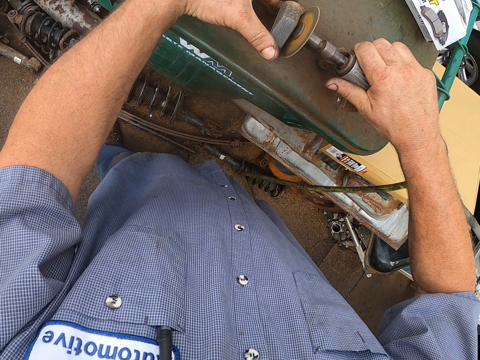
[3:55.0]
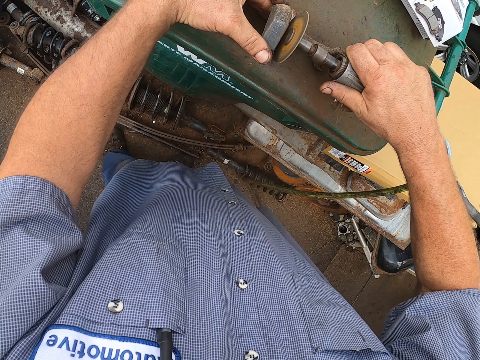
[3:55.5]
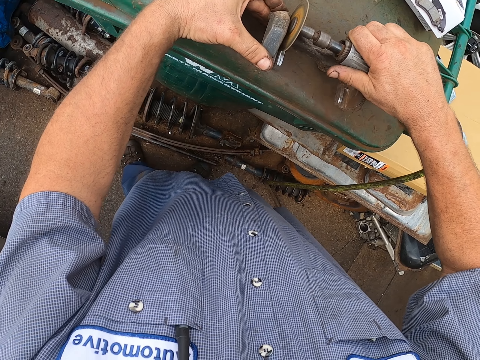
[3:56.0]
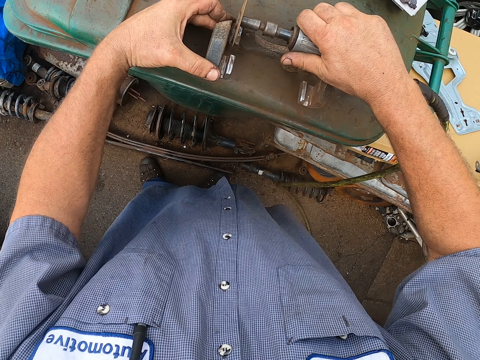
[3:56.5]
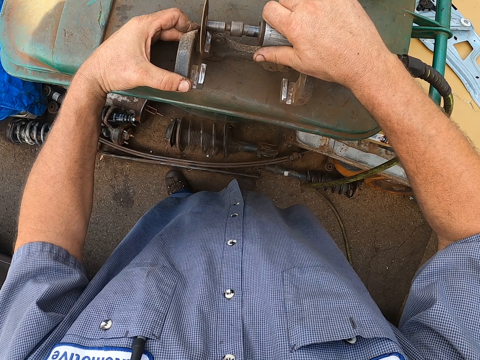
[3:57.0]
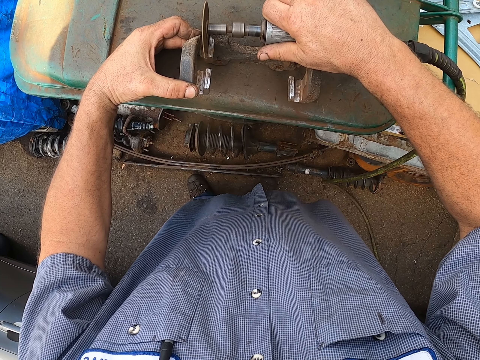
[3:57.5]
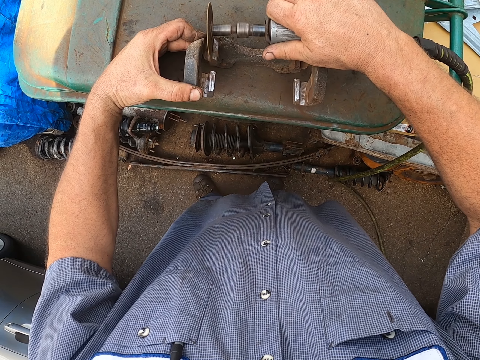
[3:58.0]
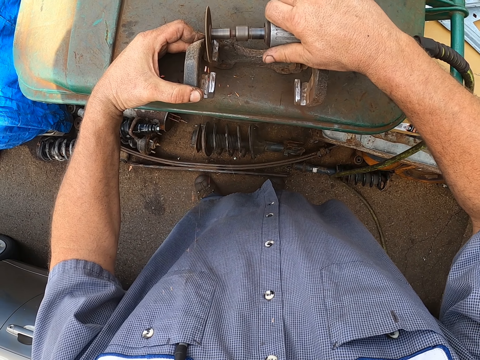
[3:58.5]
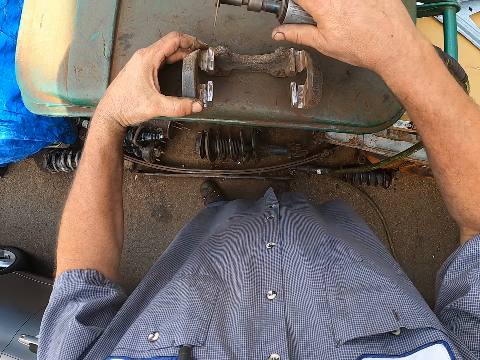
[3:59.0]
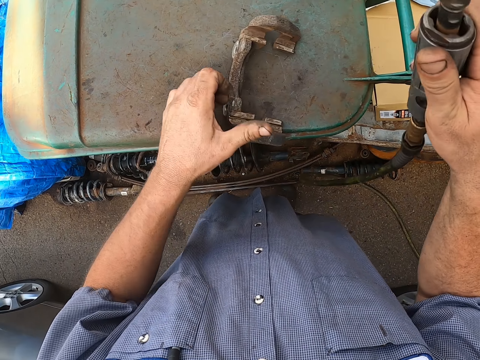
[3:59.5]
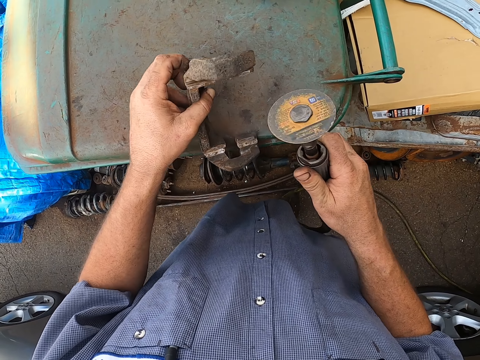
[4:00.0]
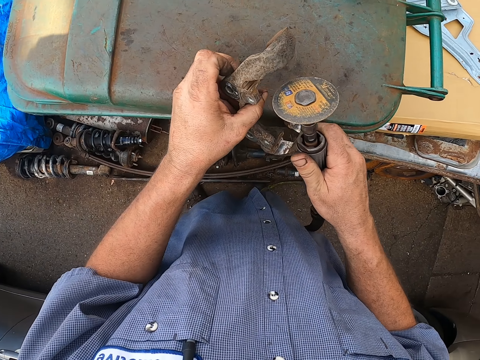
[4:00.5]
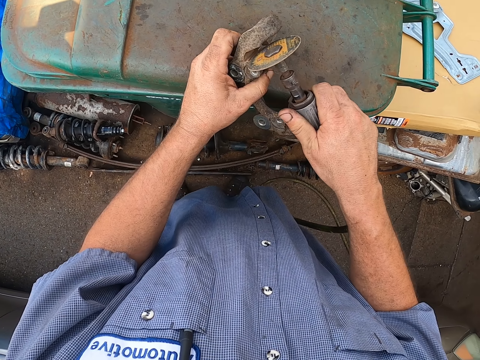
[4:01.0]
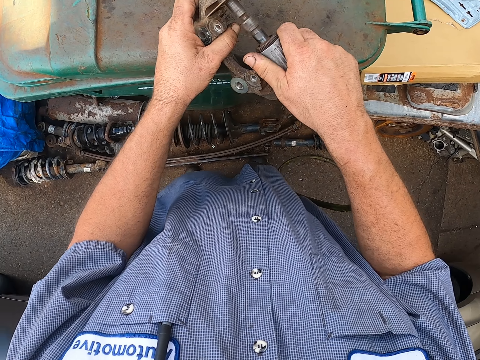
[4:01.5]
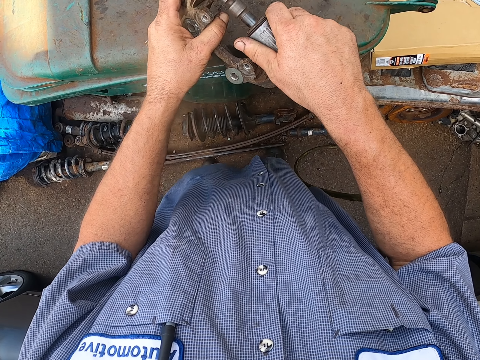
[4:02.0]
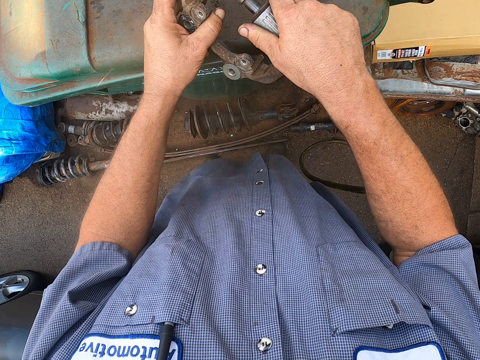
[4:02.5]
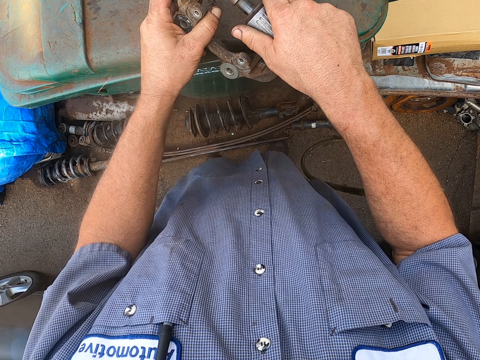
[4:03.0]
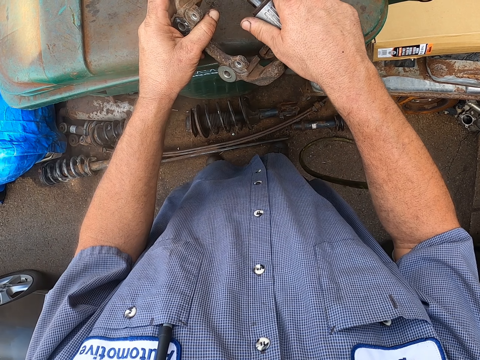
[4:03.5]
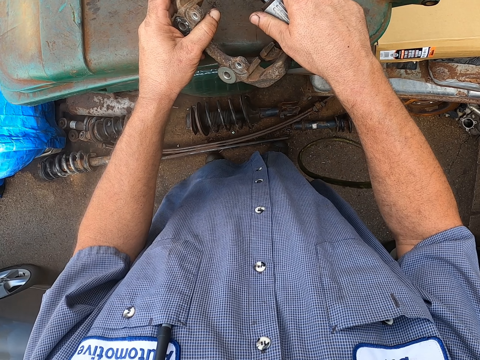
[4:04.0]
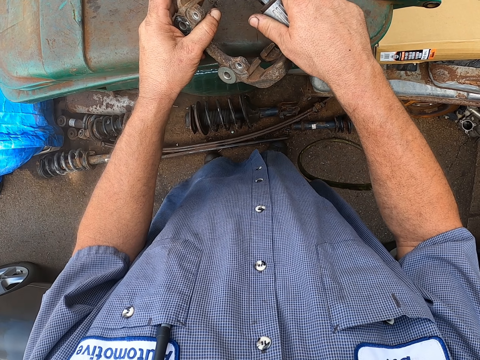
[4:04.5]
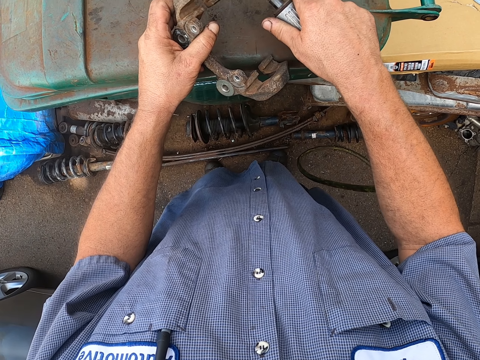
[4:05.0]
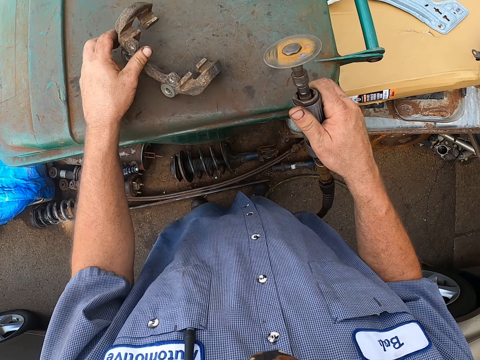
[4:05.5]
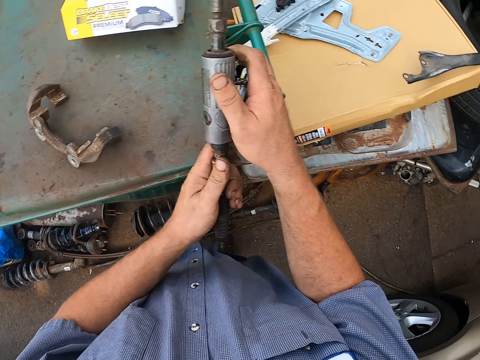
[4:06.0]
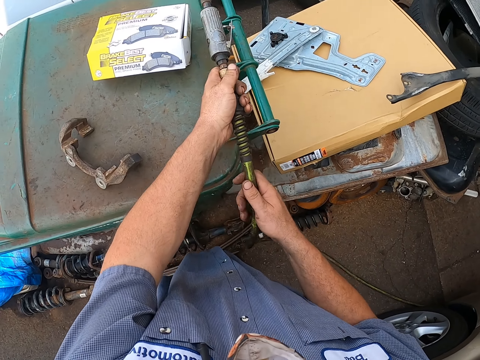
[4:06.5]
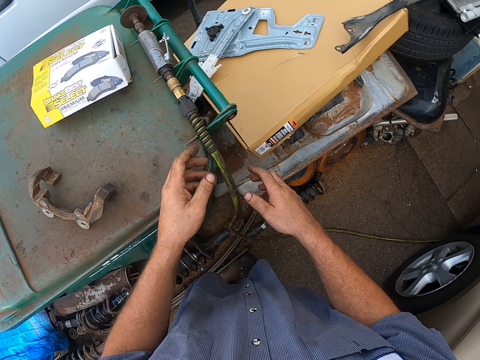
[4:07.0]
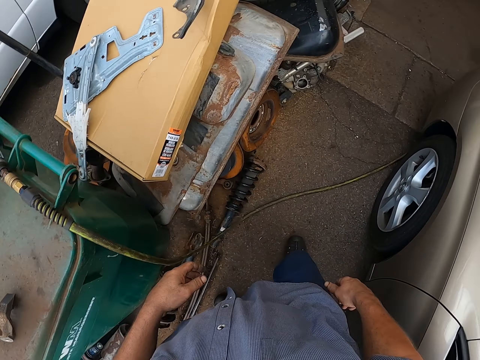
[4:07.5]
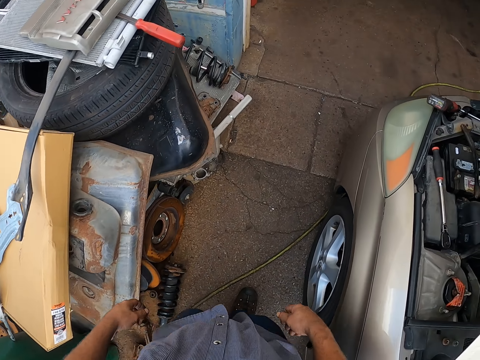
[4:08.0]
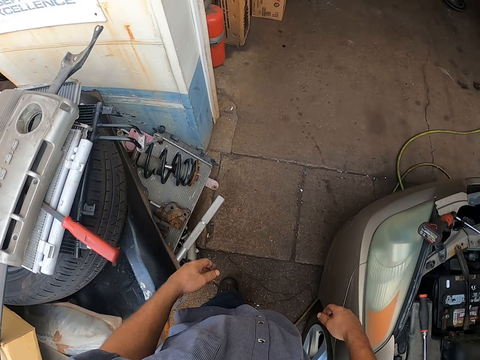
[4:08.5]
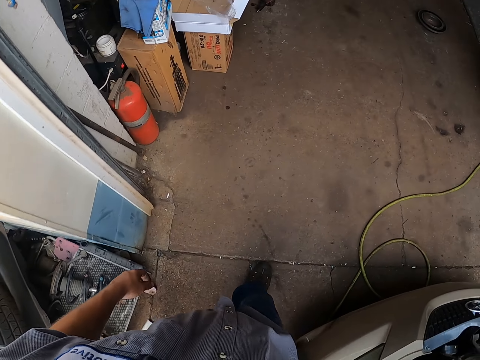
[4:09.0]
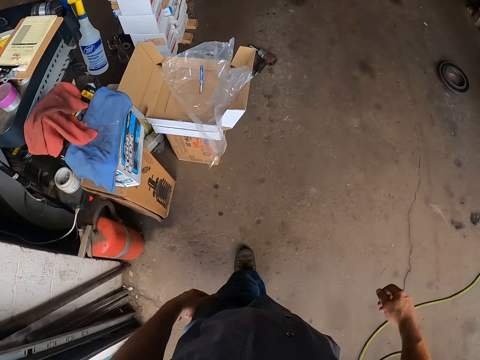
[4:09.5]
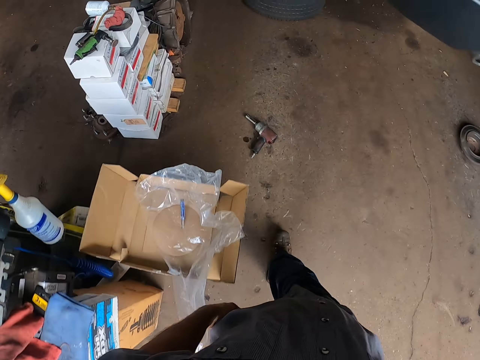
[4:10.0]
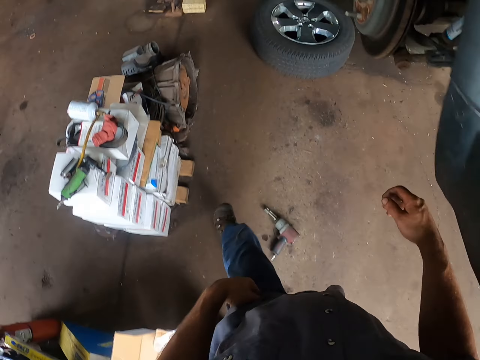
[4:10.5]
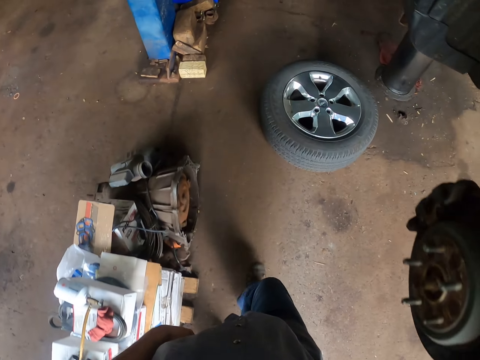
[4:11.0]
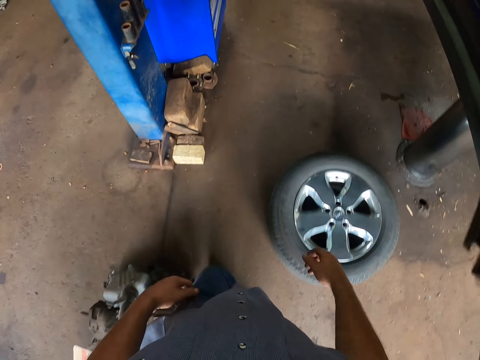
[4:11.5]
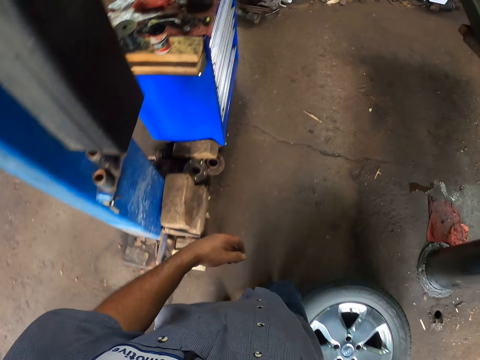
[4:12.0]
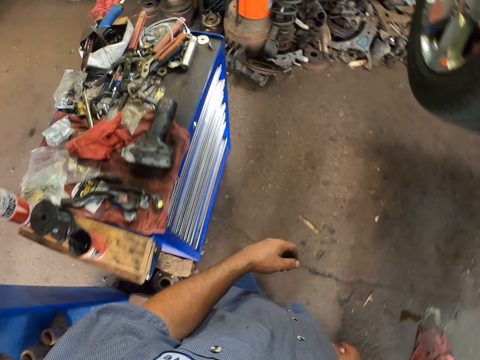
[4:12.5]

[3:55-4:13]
The camera wearer cleans a metal. They turn the metal. They clean the metal. They drop the metal on the bin. They hold the metal. They put something aside. They walk around the garage.

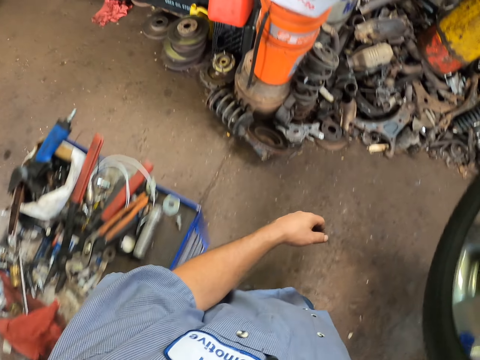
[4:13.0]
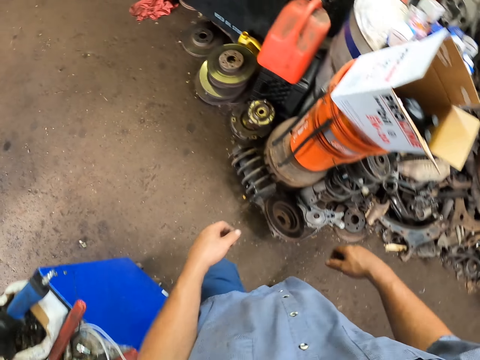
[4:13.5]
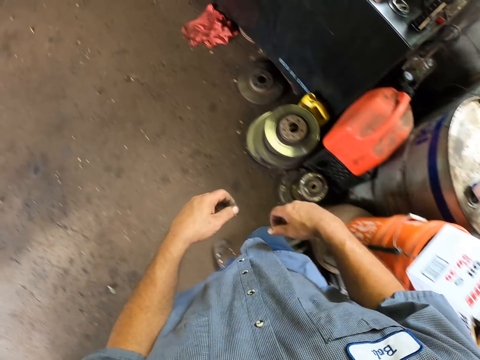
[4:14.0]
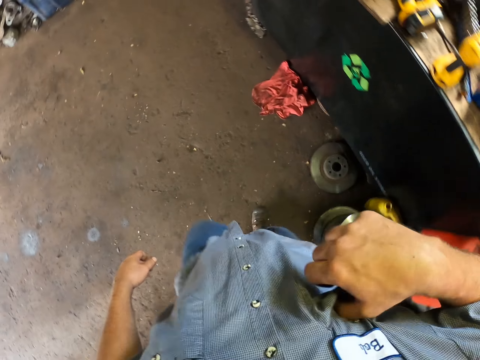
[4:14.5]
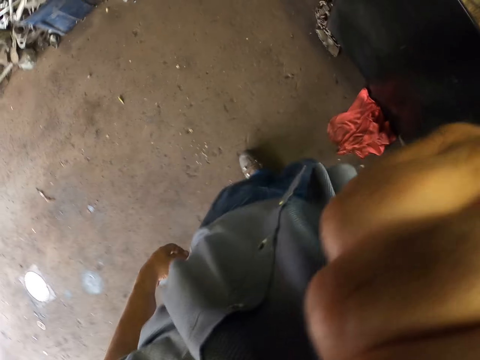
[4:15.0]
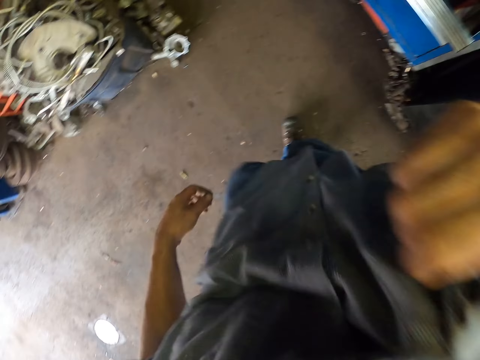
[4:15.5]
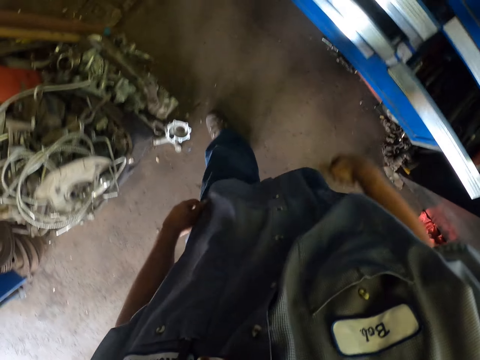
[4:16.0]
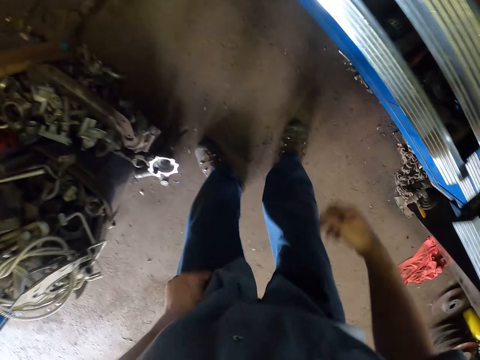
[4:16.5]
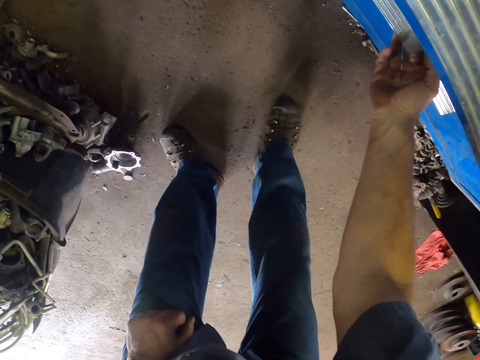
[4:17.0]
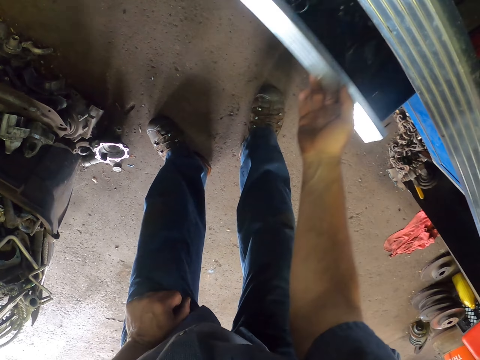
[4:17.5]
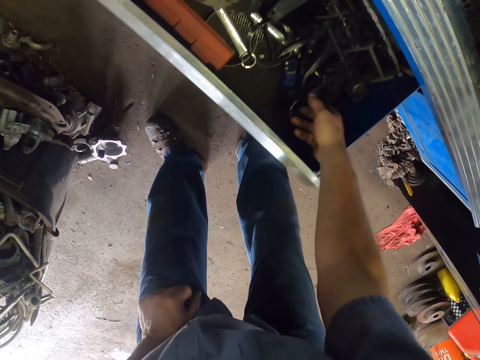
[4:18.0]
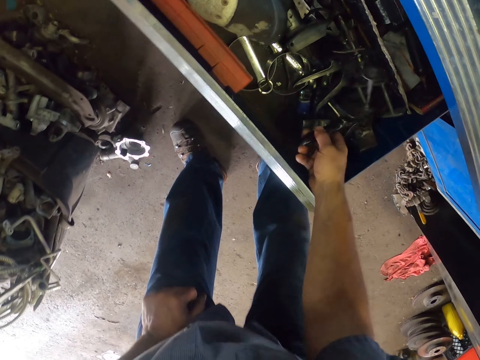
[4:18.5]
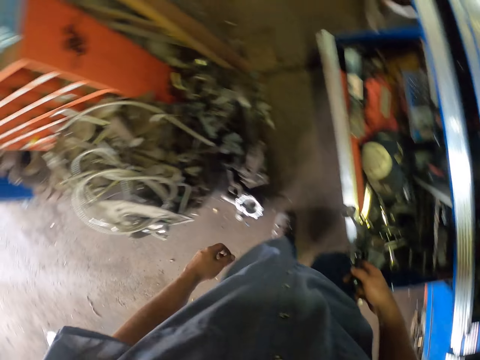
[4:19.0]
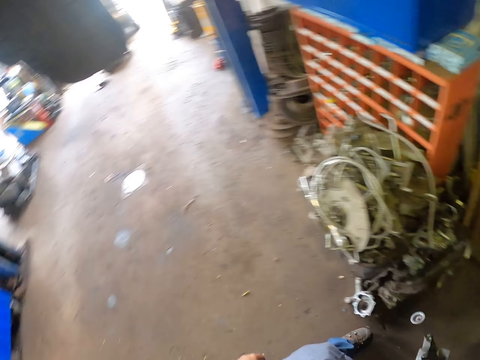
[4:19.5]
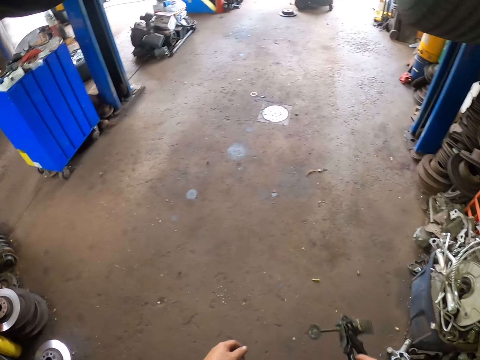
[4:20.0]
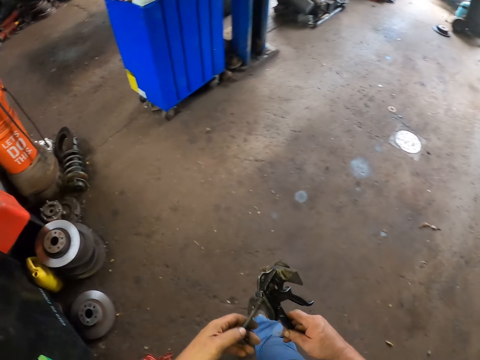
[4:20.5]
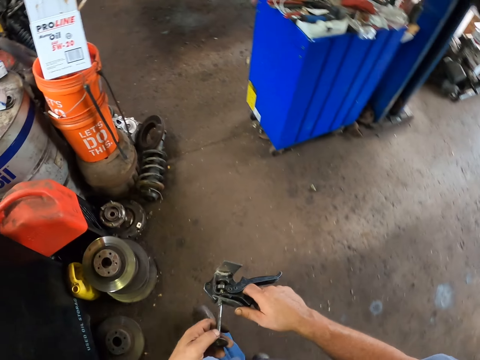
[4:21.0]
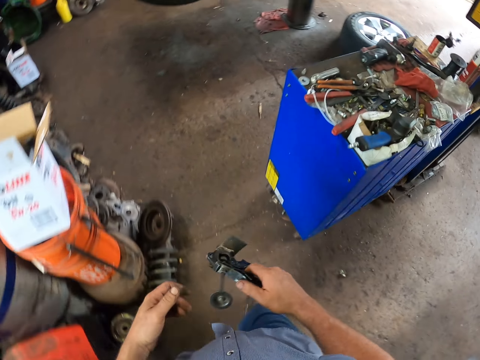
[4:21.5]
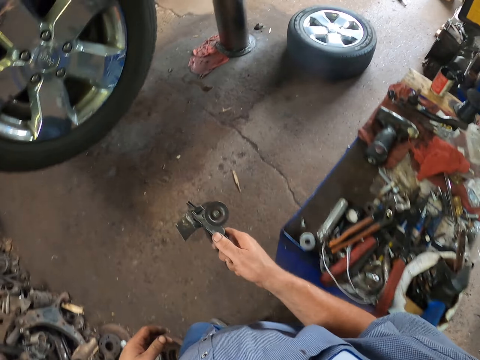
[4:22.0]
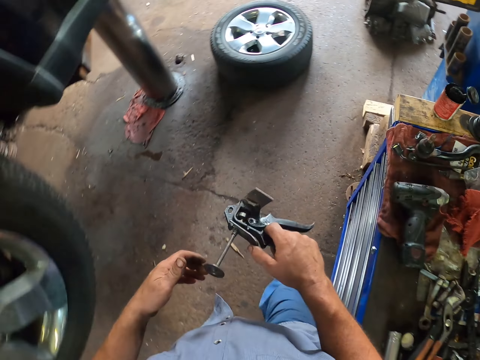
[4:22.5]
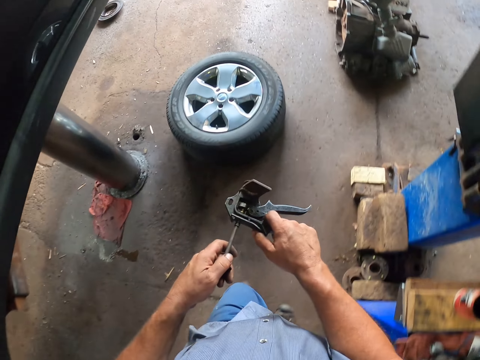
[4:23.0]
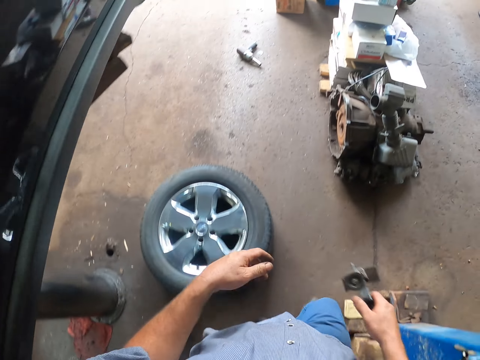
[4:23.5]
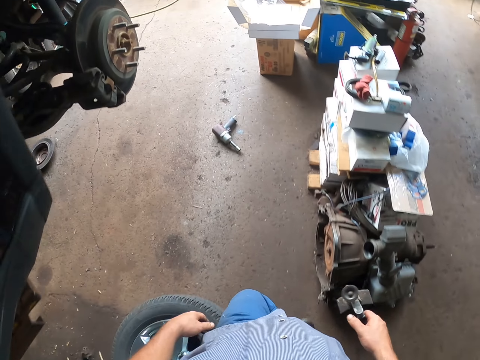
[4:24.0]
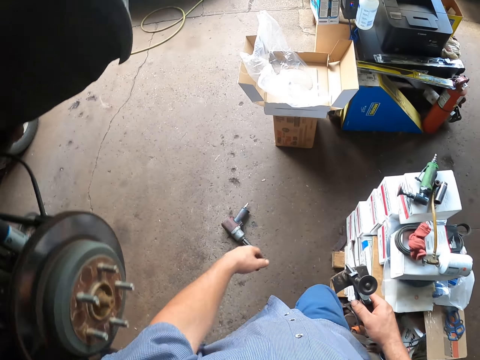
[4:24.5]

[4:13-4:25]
The camera wearer picks up something. They pull a drawer. They pick up something. They hold something with both hands. They walk around the garage. They touch something. They walk around the garage.
